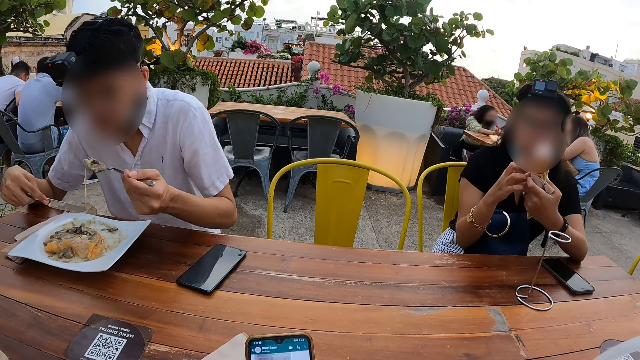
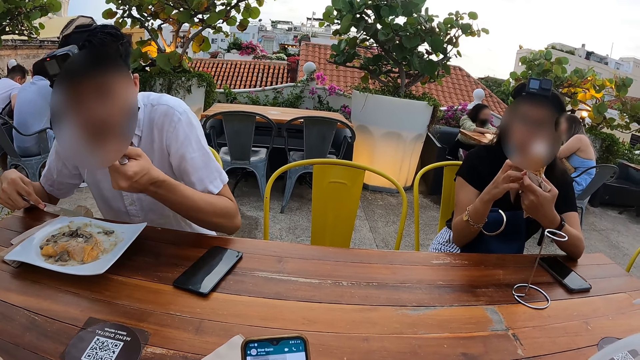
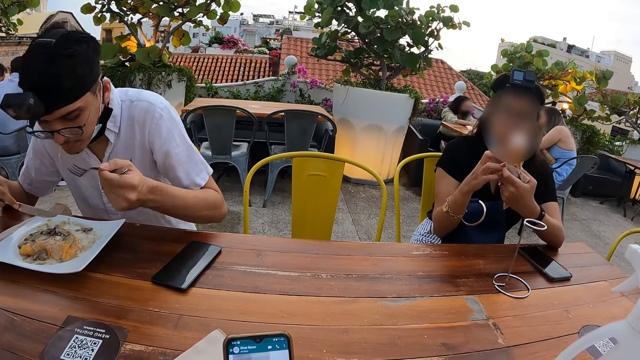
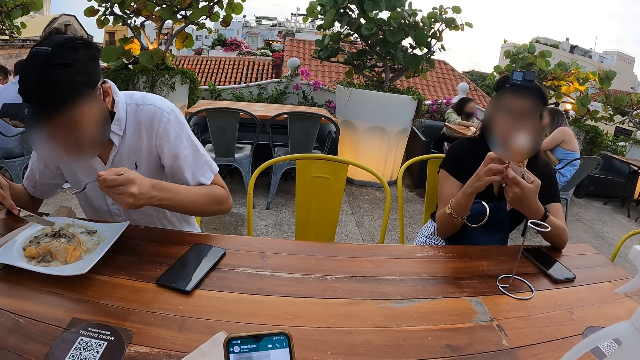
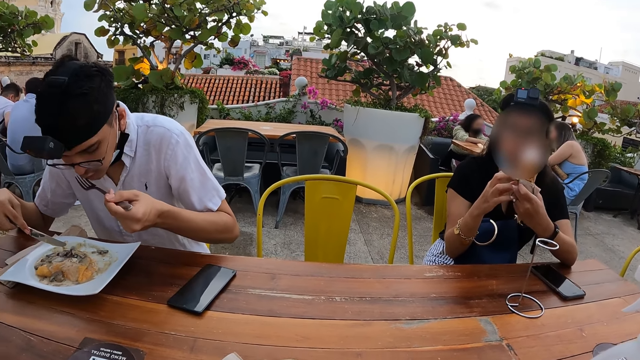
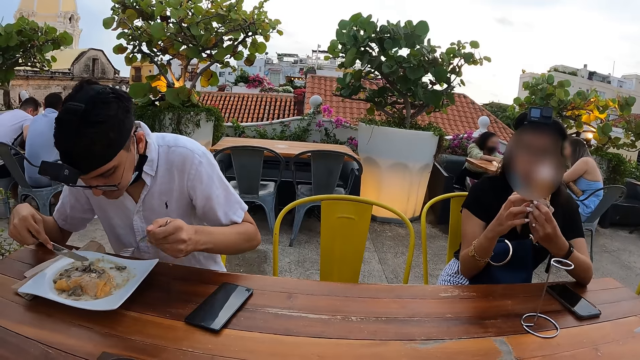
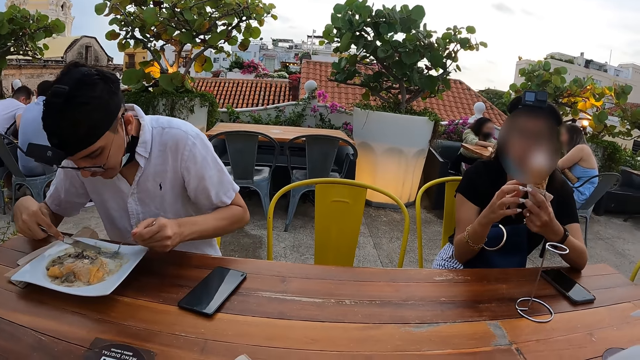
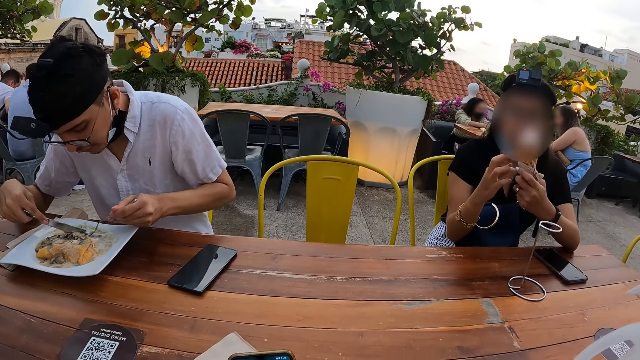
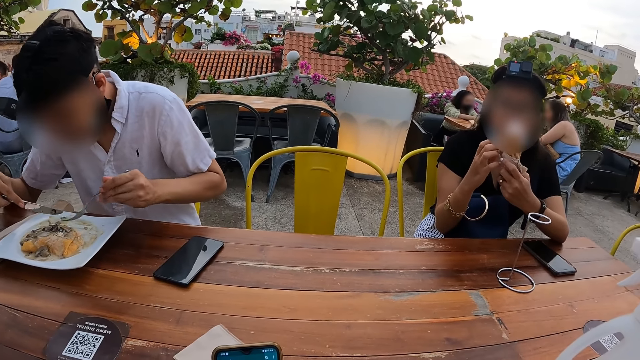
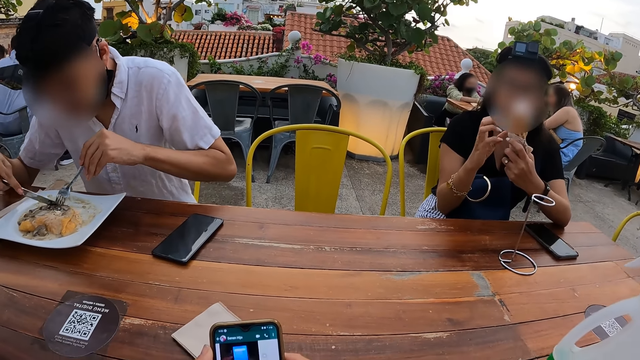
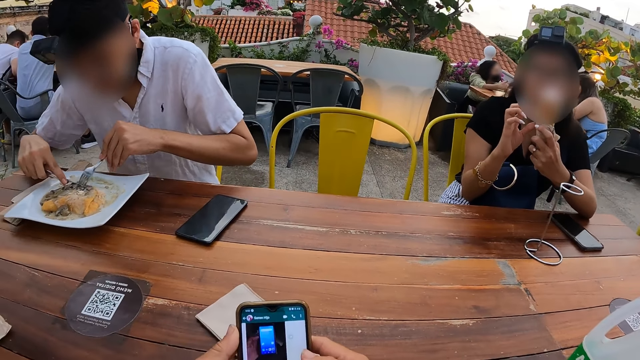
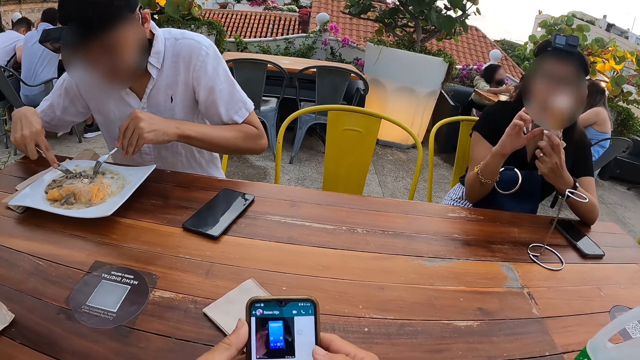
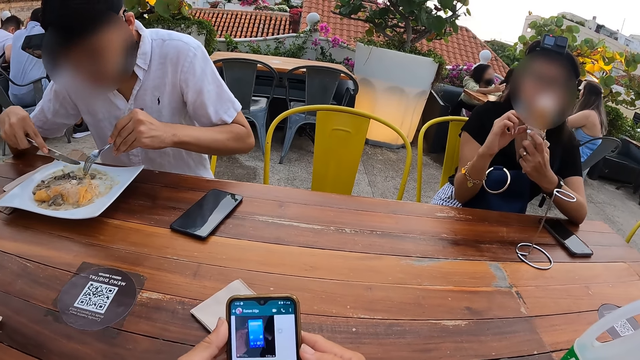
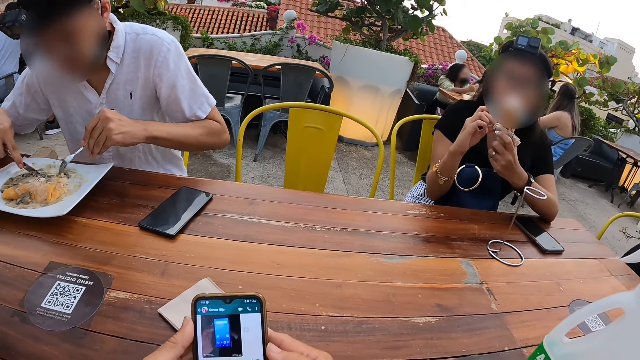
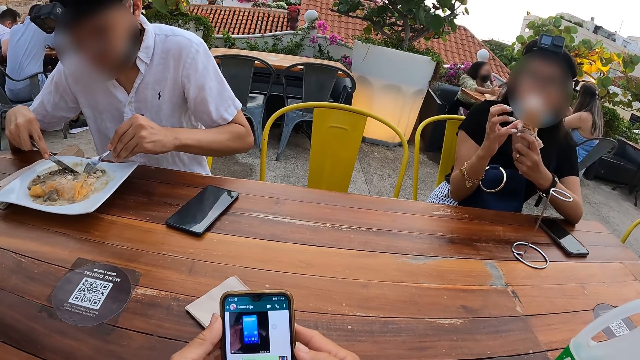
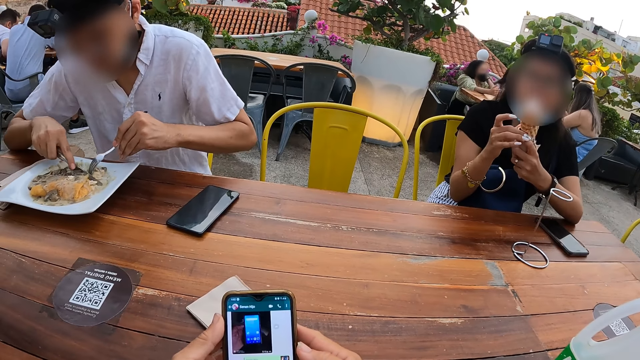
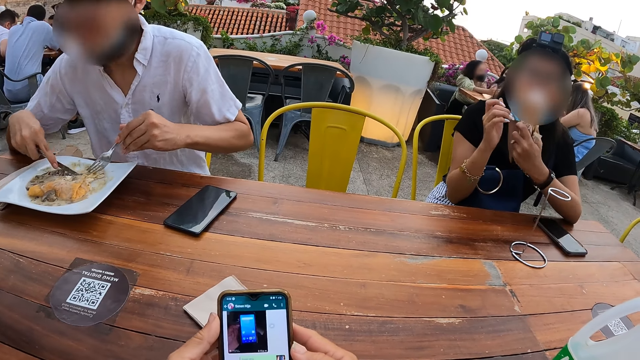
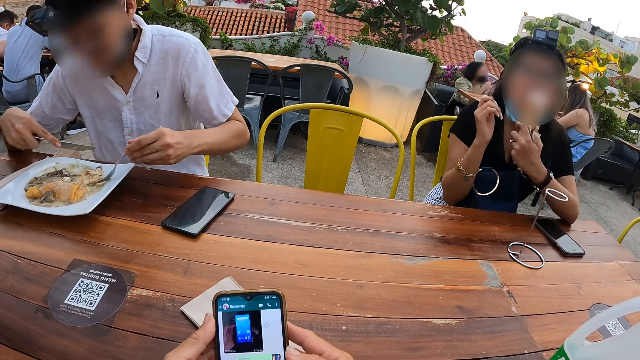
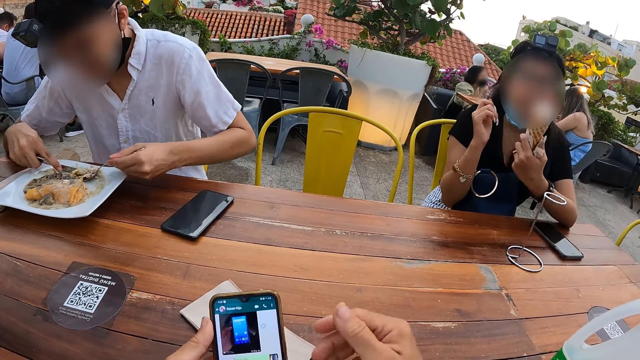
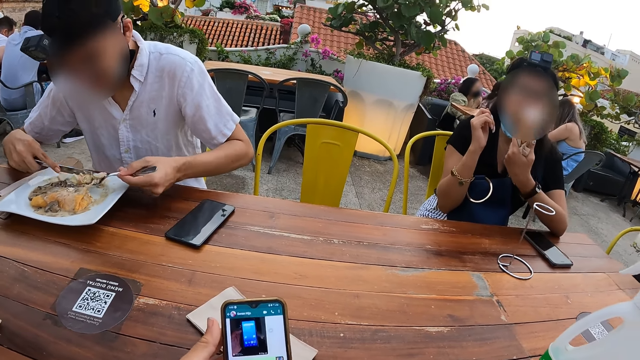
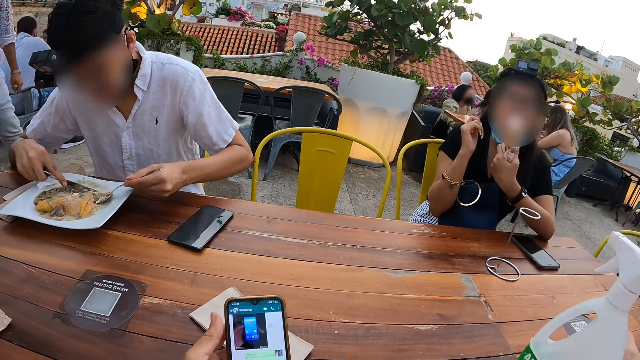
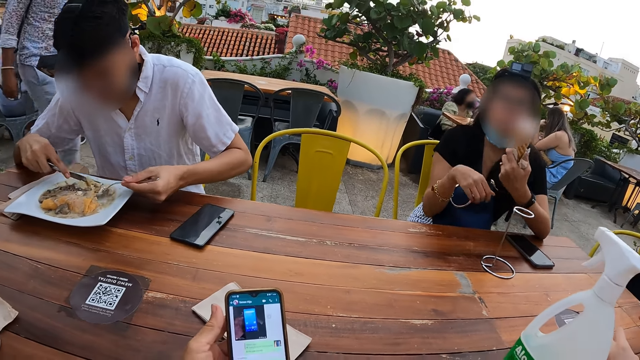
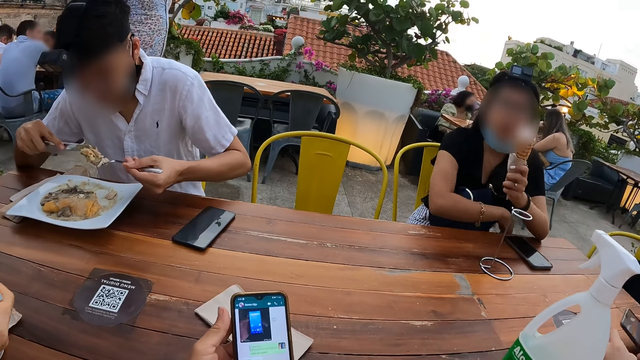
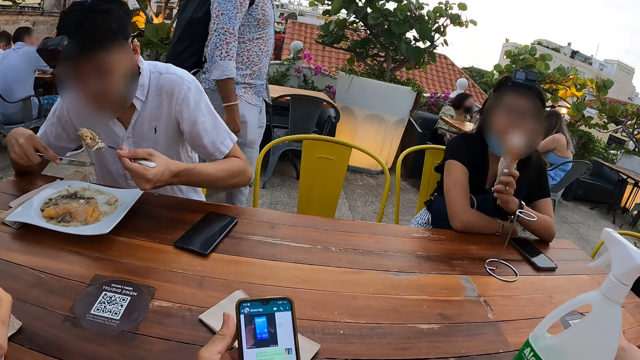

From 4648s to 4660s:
A person eats. The camera wearer operates the phone.

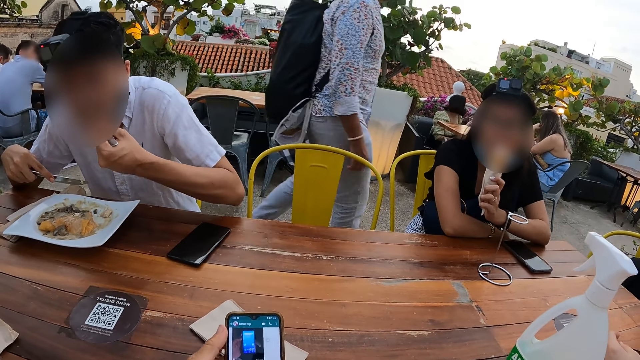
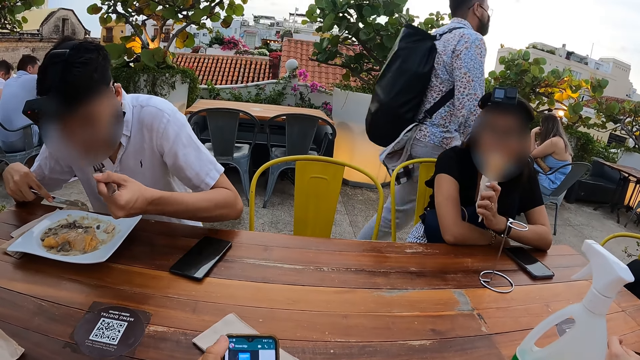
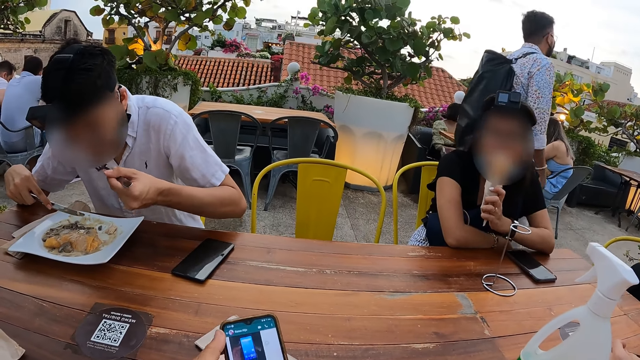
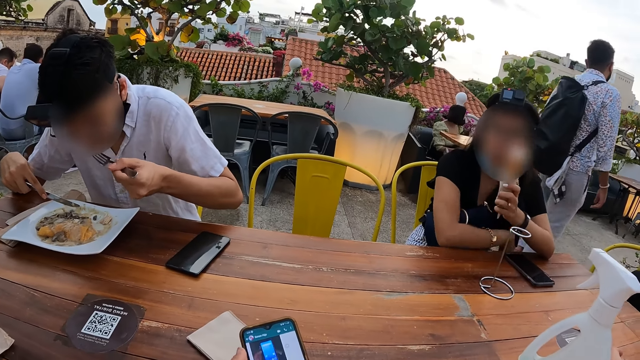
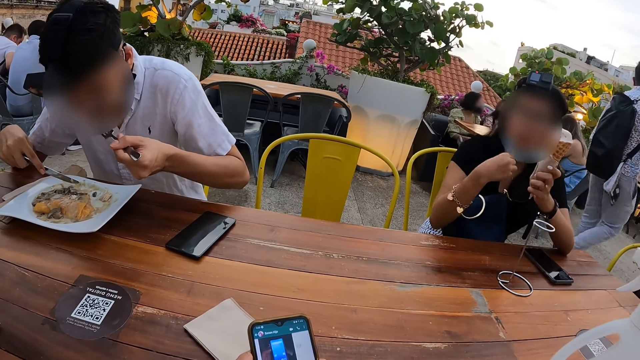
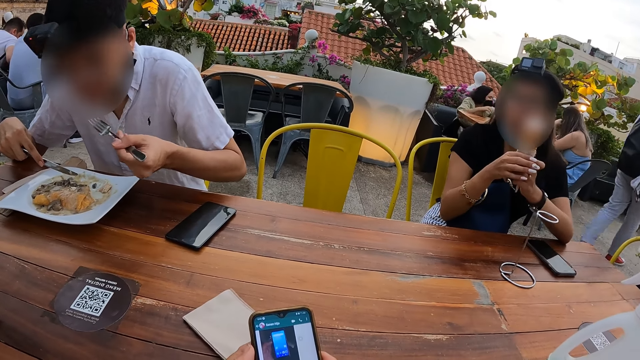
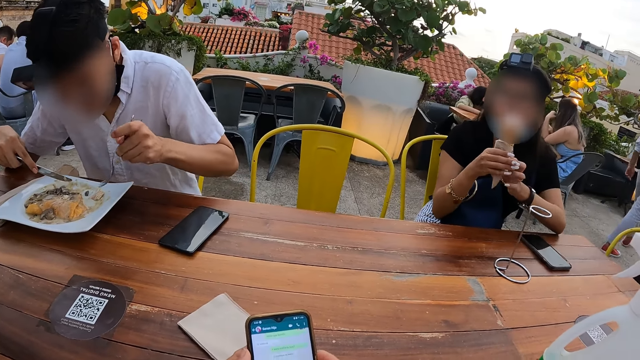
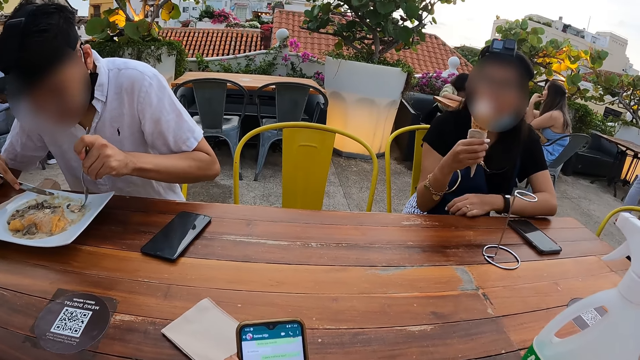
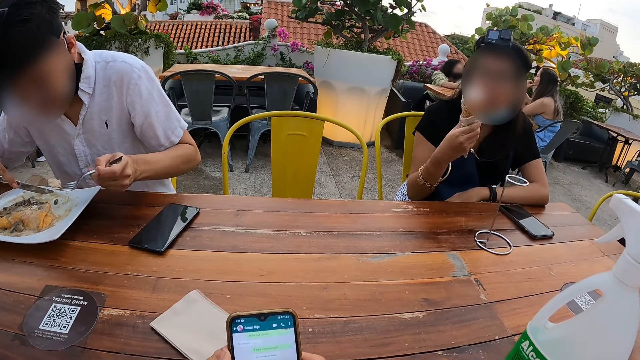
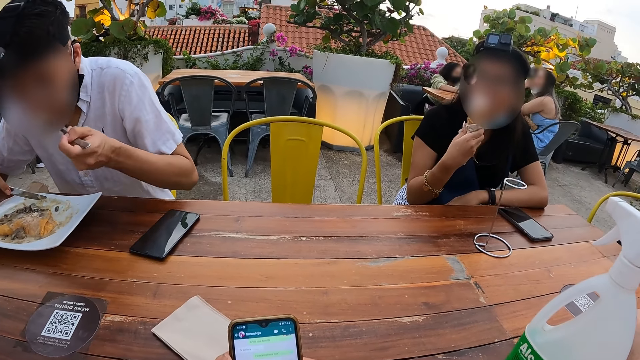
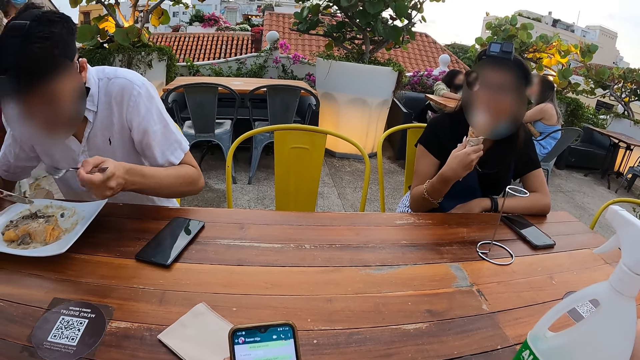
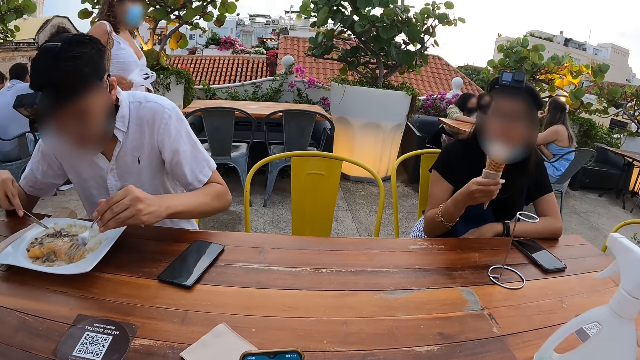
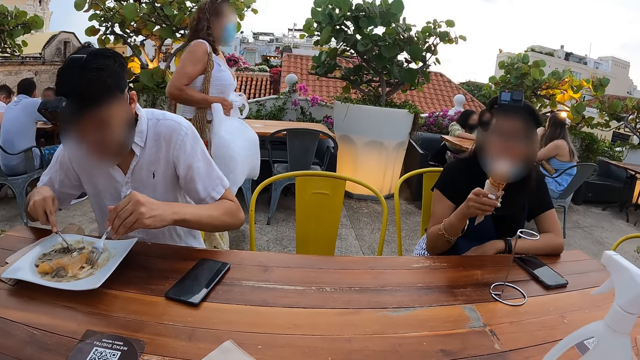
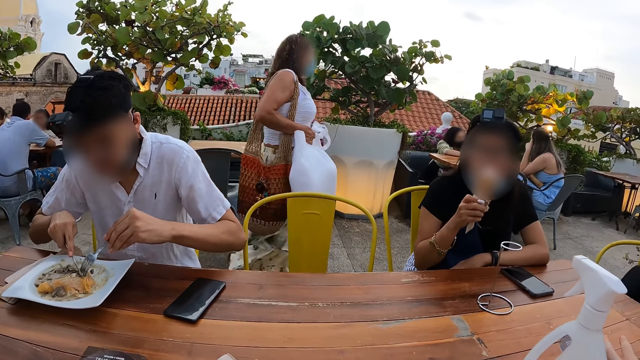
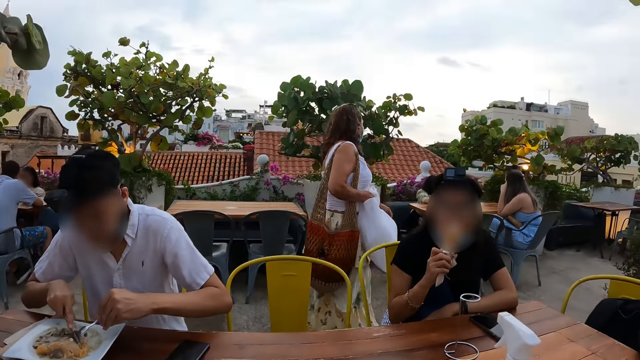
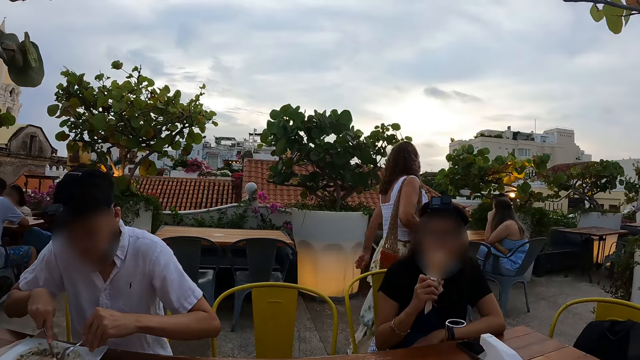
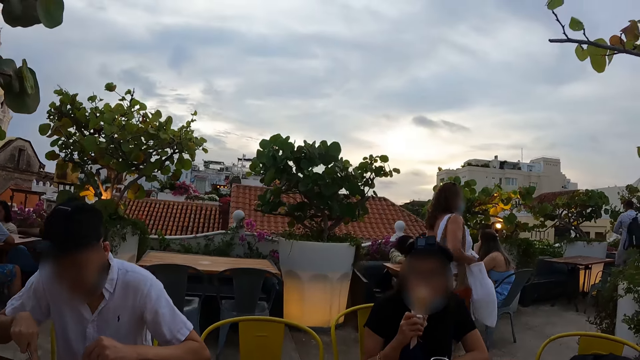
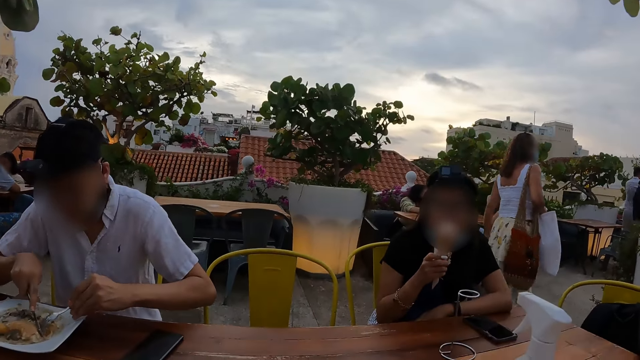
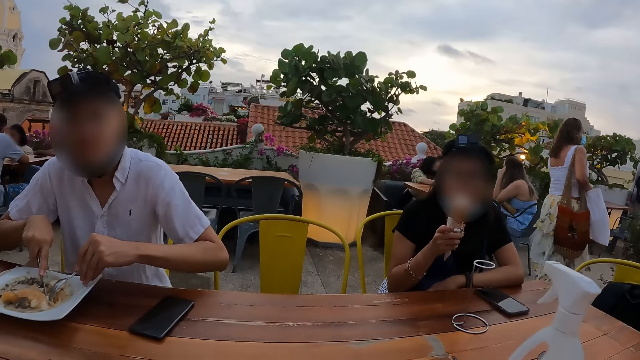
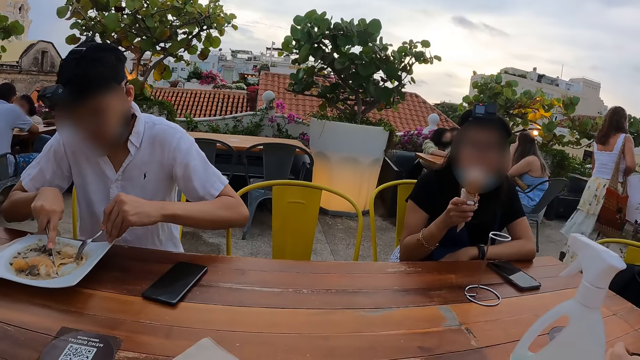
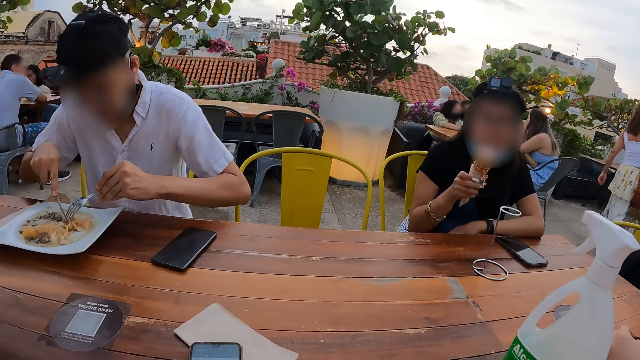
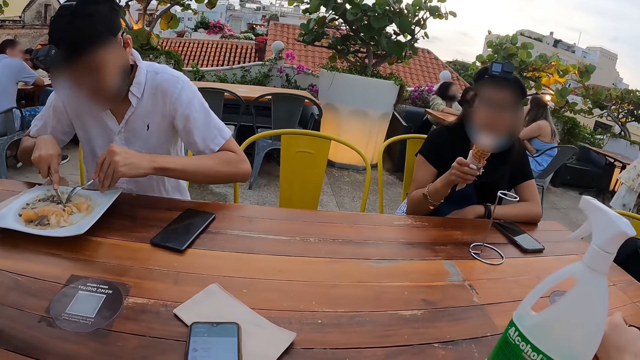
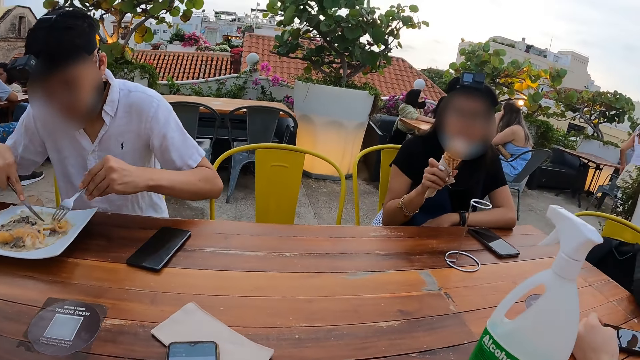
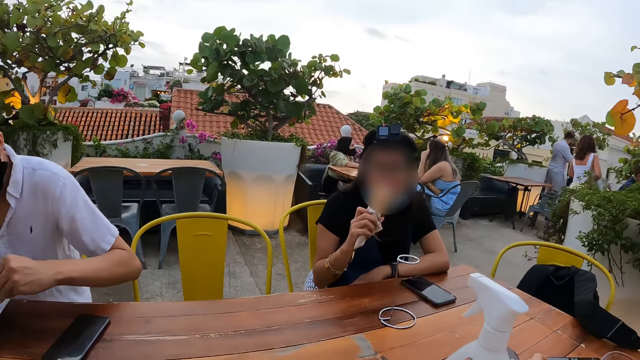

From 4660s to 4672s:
The camera wearer looks at a person.
